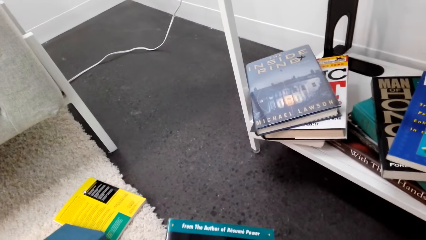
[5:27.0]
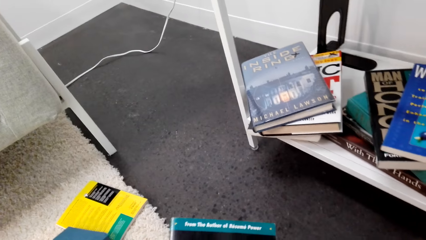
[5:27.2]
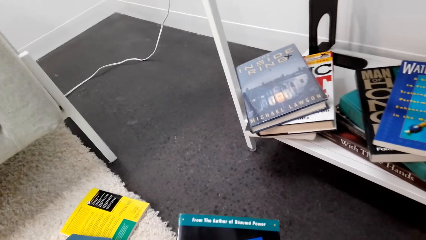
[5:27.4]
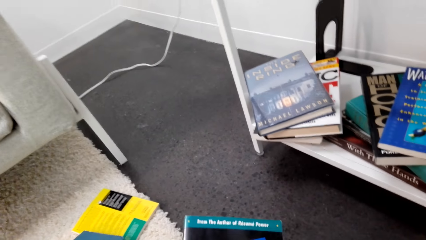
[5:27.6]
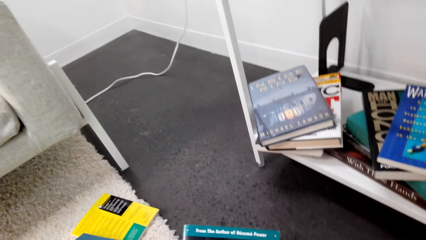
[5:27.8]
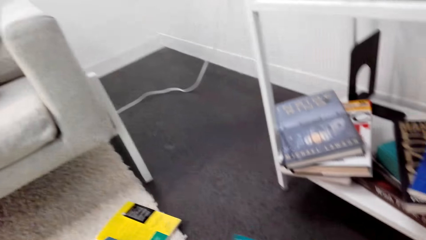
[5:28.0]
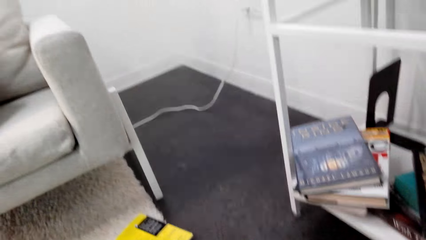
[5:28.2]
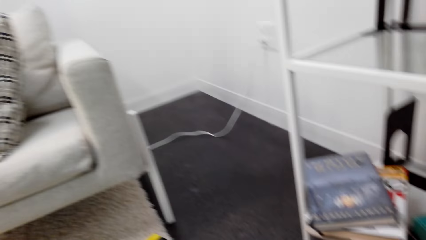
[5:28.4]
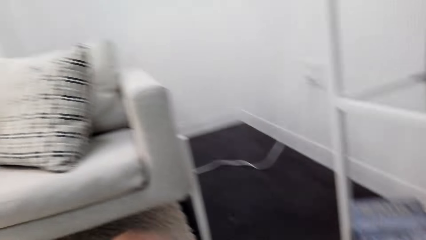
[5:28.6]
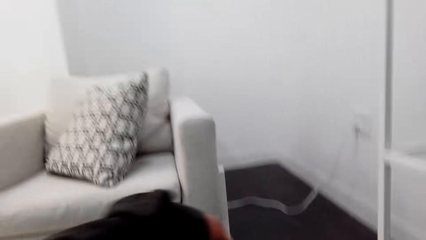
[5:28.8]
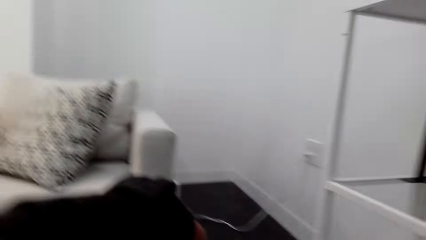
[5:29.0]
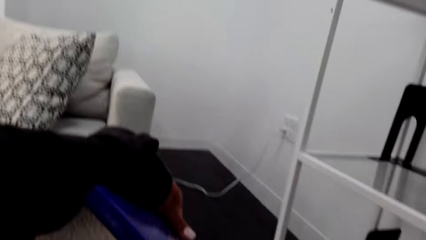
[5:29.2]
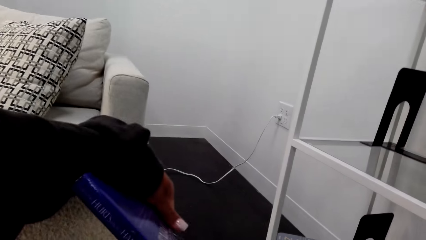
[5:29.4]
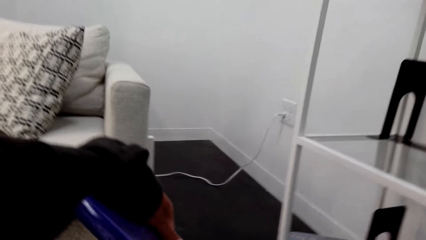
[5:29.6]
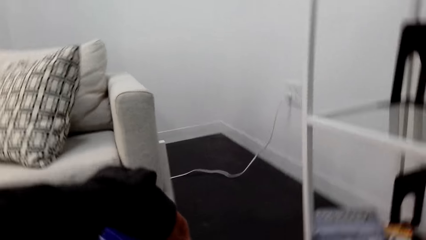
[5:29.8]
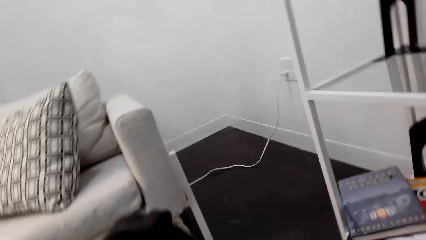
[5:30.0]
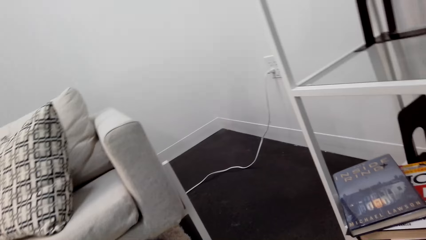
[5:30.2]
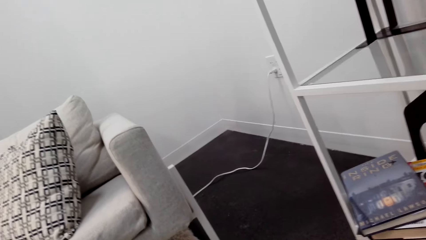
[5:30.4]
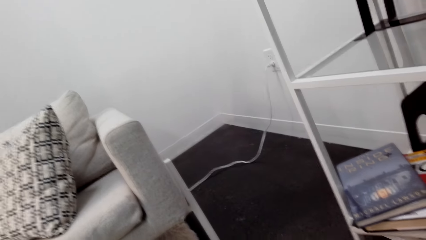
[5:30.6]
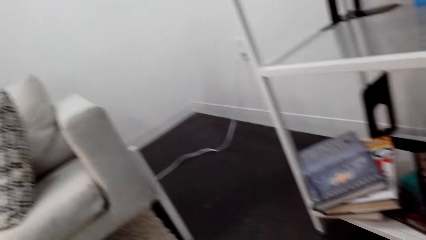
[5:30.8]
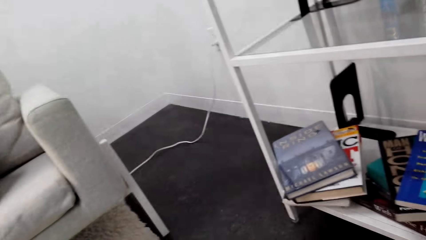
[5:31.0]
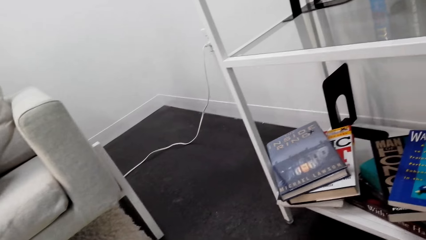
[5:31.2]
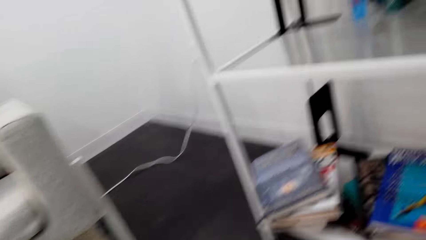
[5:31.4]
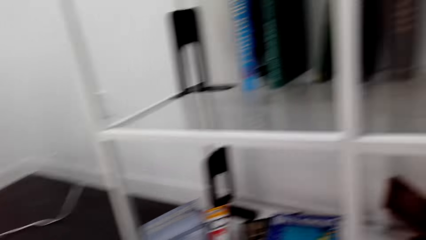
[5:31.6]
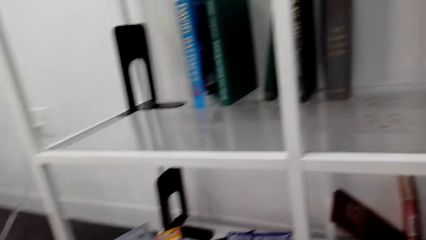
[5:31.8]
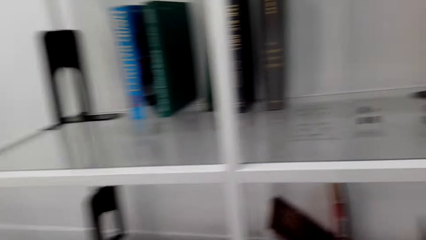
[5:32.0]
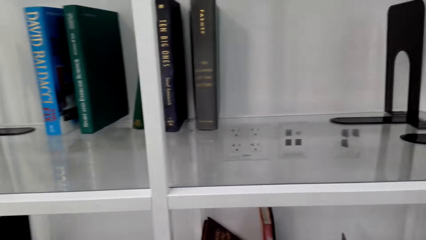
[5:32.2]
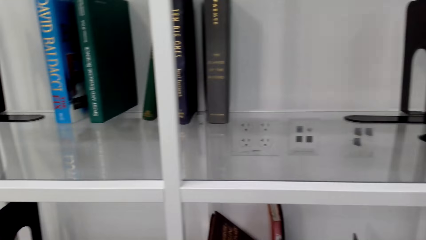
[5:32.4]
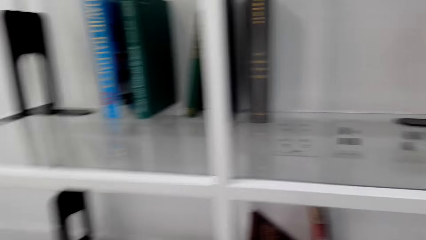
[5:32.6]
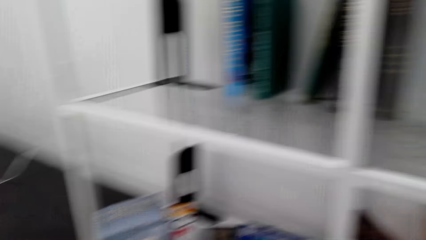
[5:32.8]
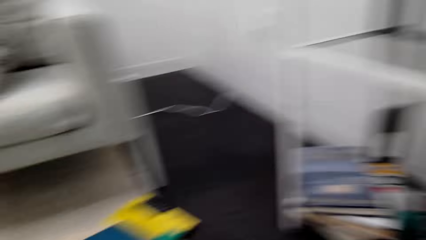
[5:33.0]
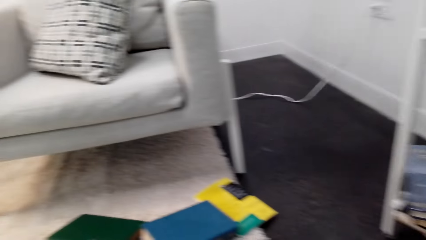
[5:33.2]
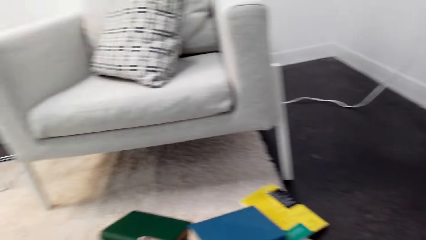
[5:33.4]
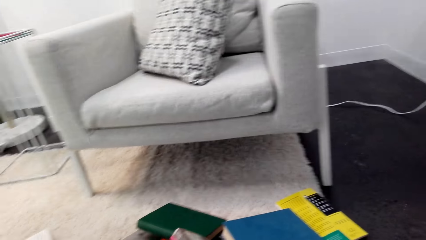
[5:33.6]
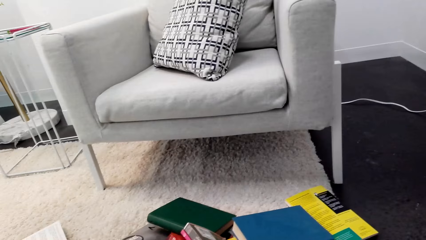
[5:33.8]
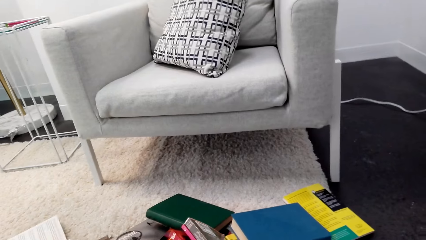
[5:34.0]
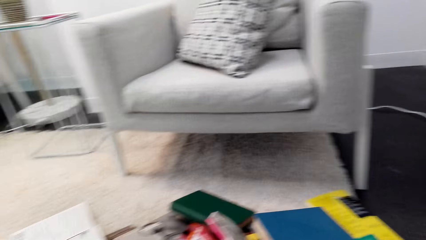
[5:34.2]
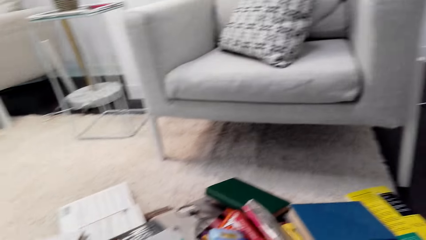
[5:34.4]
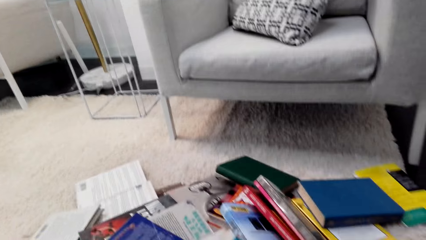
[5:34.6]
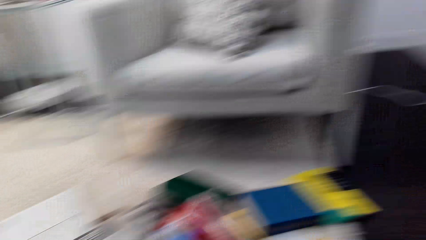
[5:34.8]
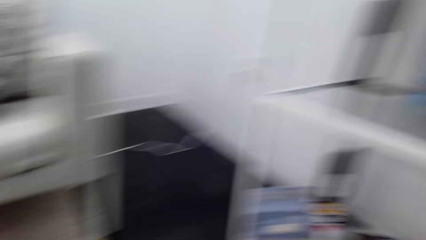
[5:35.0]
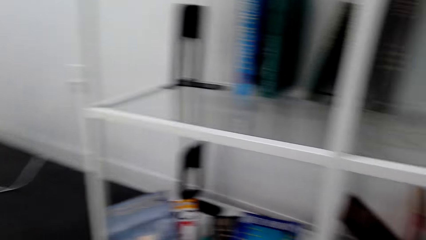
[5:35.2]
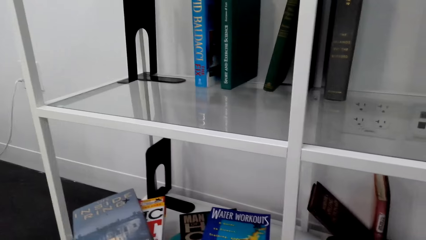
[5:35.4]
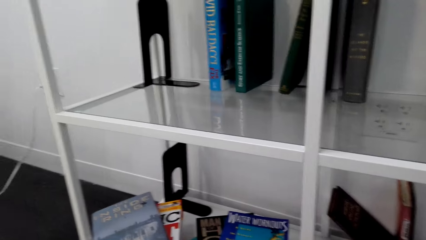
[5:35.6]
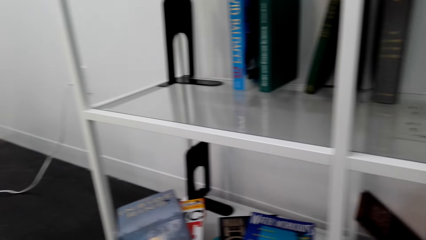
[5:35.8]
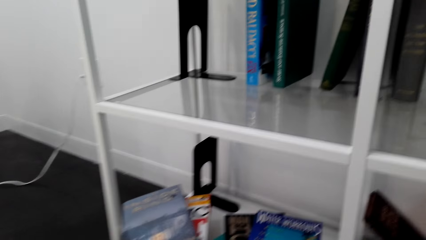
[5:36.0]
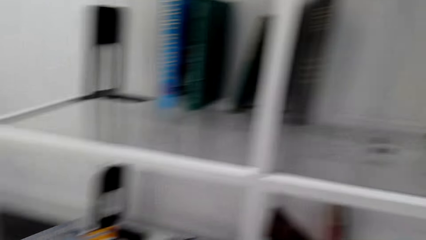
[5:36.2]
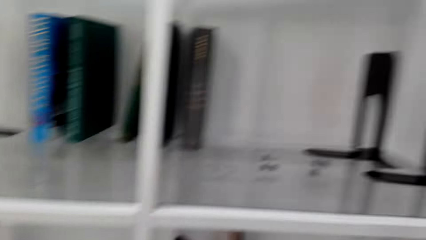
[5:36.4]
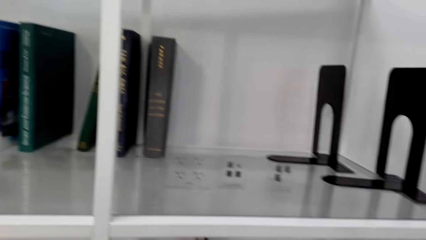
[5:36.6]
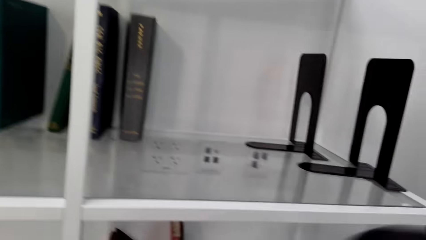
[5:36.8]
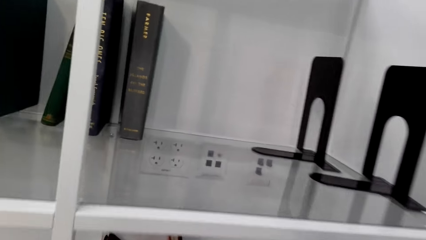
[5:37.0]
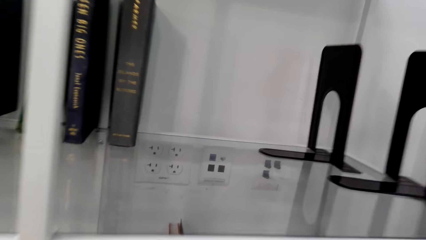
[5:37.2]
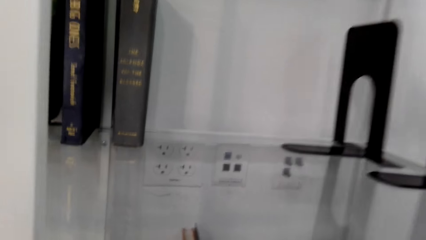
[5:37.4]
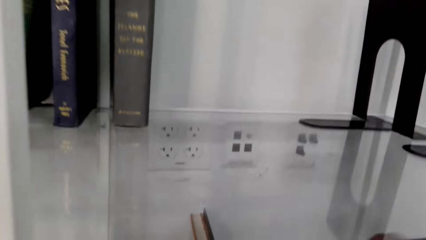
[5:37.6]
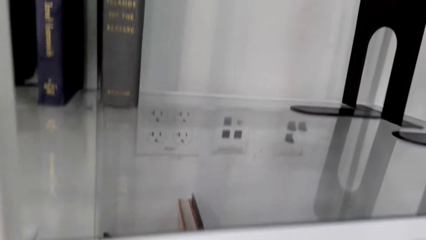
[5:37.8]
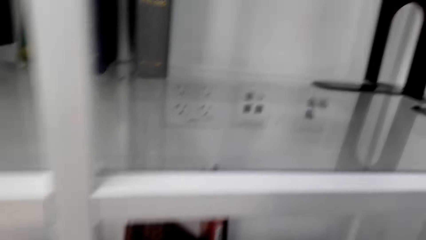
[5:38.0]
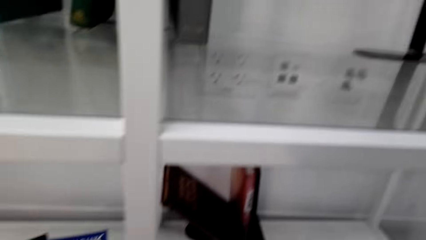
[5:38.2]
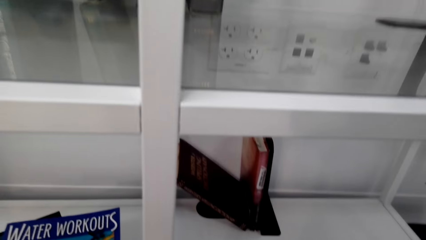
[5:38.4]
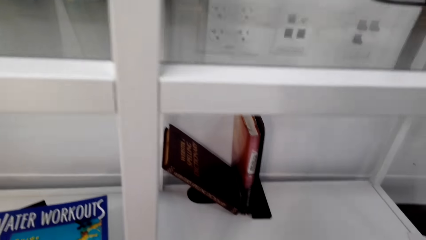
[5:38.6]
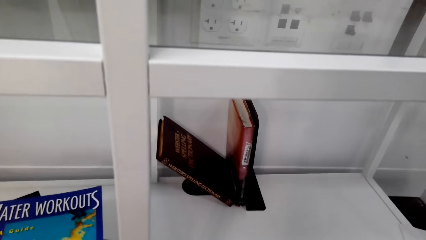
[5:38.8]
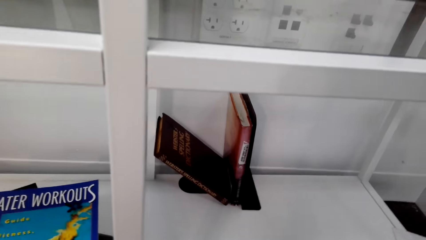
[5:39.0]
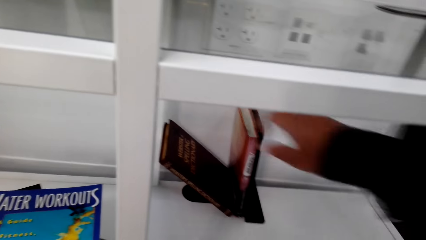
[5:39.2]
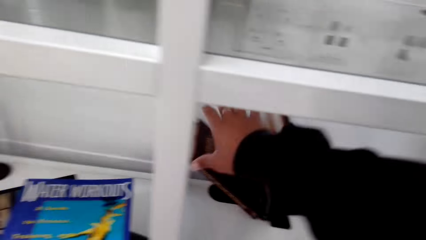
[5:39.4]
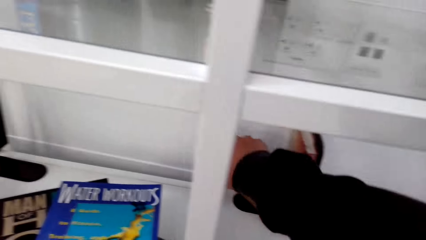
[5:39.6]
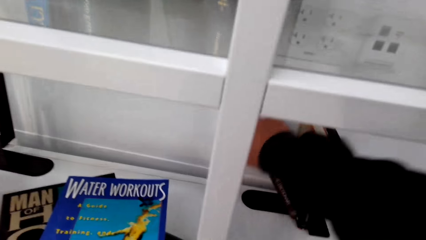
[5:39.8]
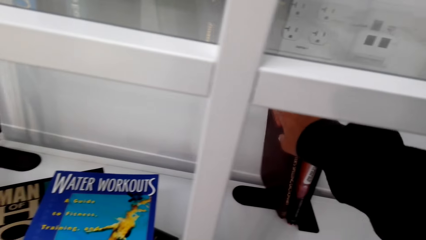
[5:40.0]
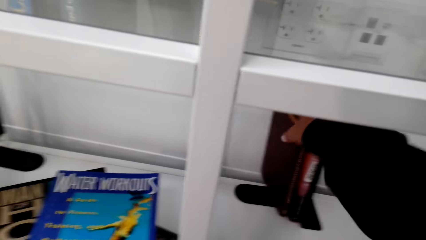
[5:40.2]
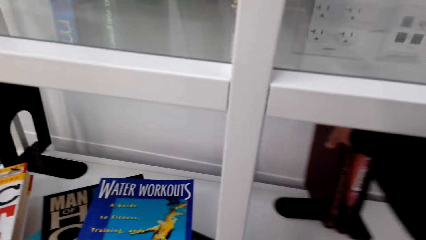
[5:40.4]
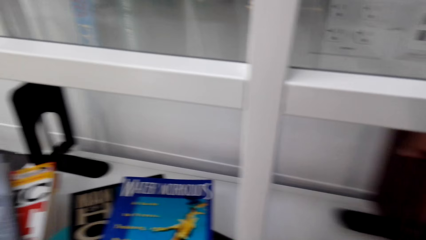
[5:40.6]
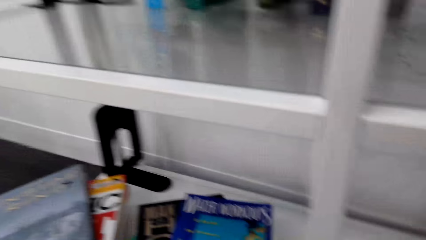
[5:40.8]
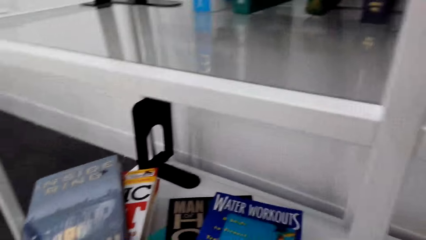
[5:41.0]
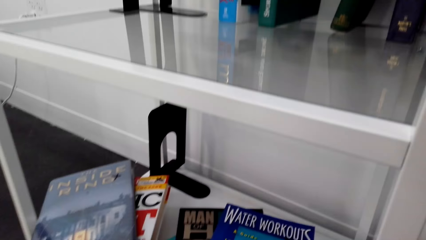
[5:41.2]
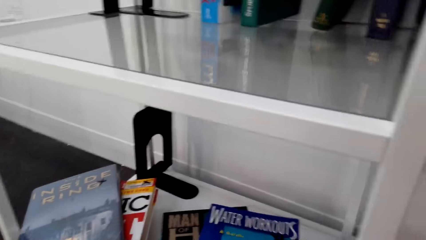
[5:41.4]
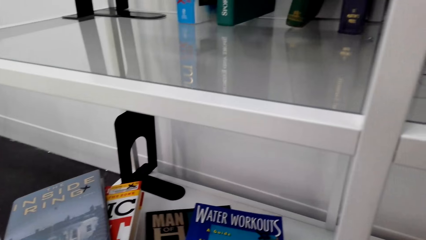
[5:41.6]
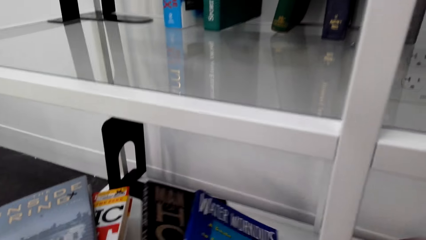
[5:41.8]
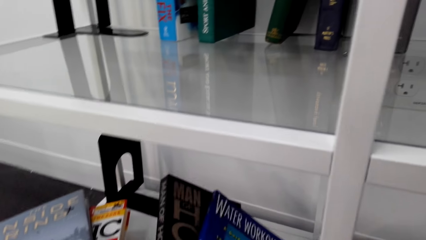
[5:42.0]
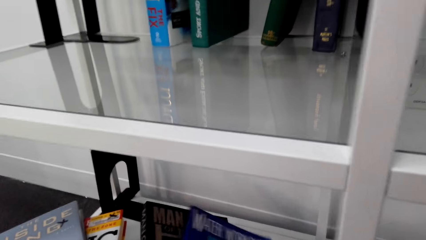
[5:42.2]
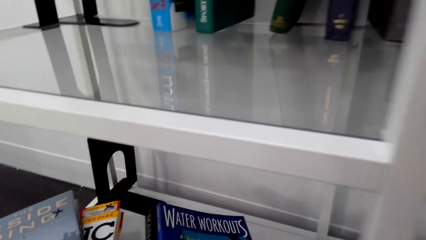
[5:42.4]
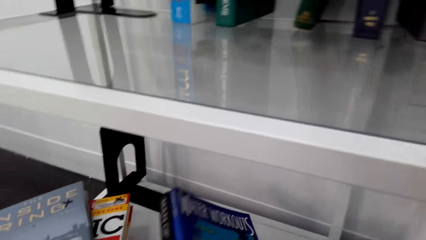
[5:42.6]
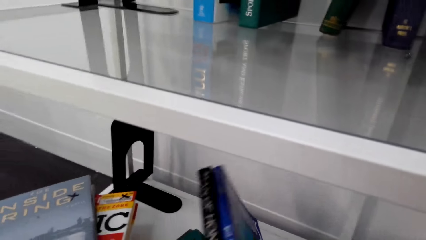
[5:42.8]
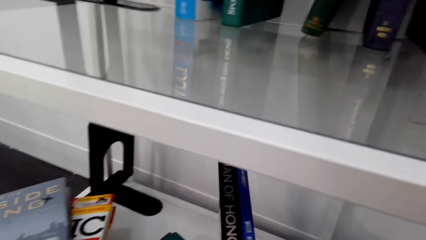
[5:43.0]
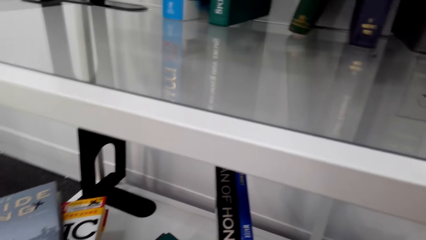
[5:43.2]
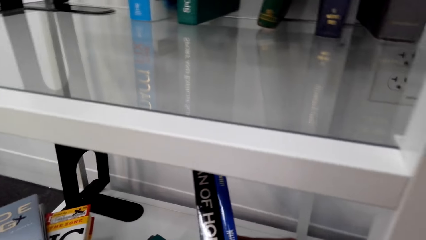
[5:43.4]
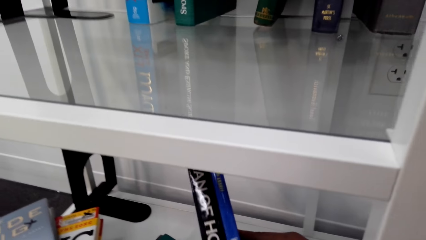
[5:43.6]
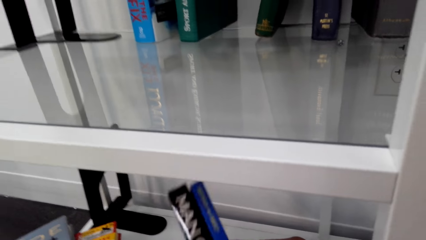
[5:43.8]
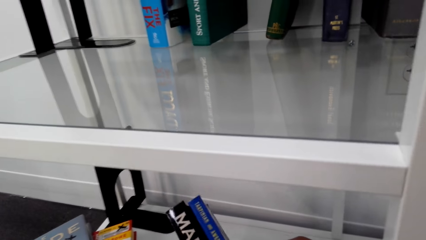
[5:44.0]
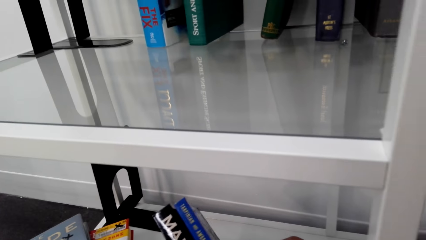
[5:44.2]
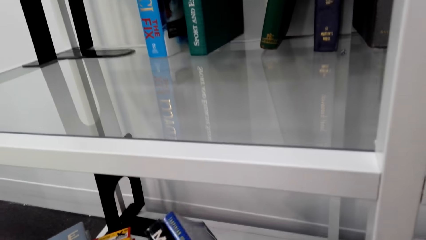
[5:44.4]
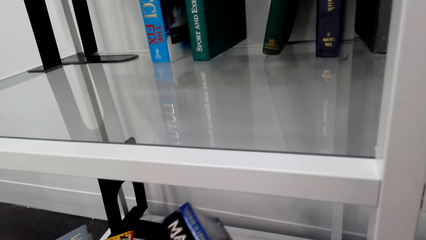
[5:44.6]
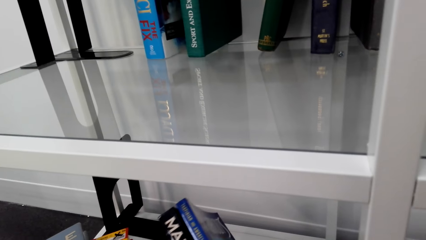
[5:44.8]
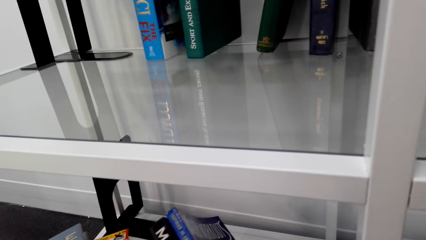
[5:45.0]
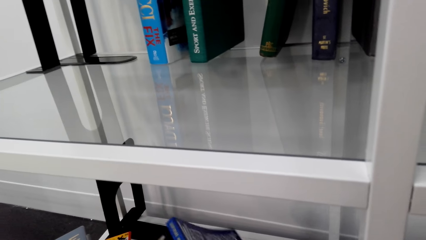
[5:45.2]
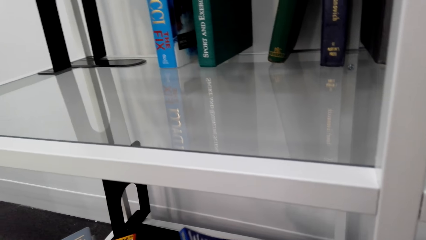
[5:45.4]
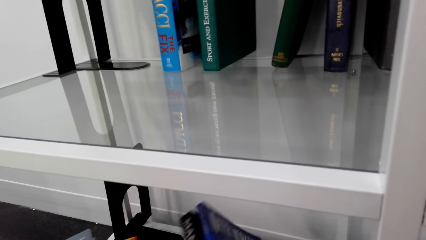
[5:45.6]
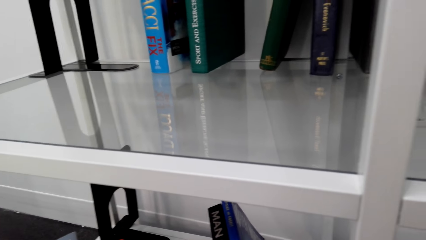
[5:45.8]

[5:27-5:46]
The camera wearer lifts a hand. They look around. They lift a hand. They look around. They move forward. They grab a book. They move the book. They move books. They arrange the books on the shelf.
